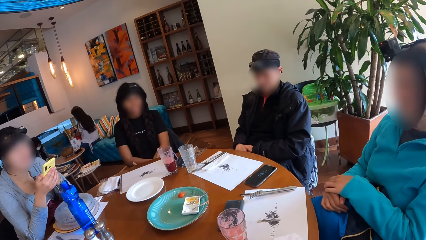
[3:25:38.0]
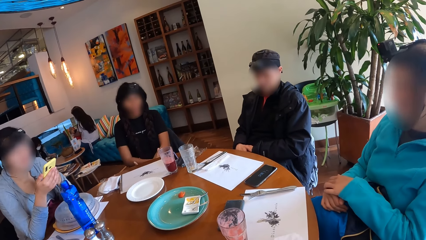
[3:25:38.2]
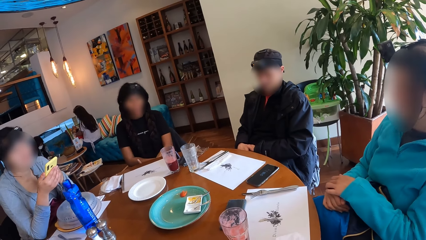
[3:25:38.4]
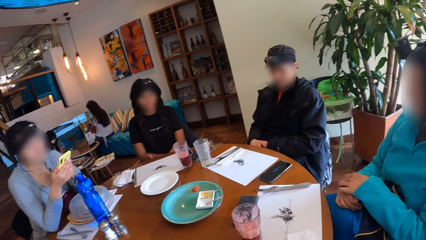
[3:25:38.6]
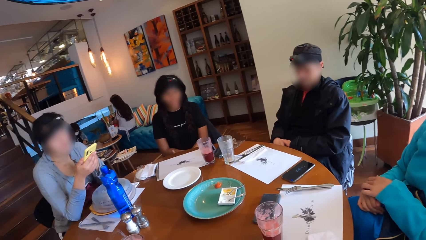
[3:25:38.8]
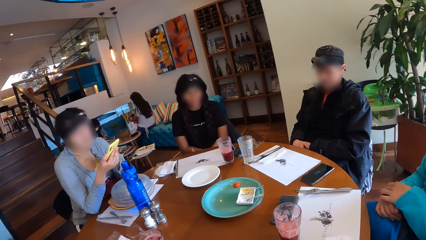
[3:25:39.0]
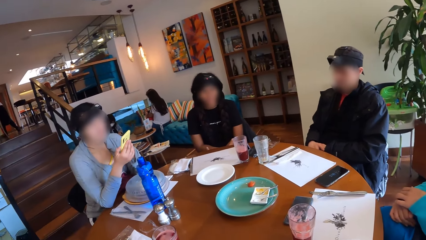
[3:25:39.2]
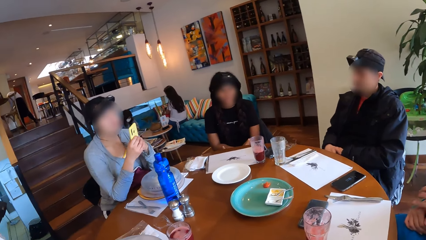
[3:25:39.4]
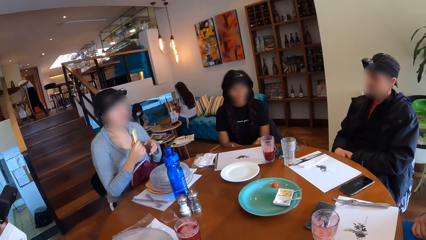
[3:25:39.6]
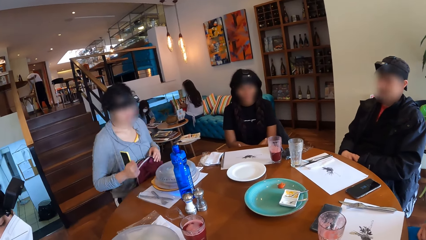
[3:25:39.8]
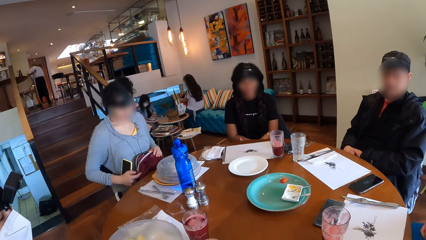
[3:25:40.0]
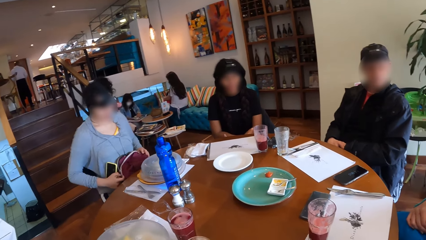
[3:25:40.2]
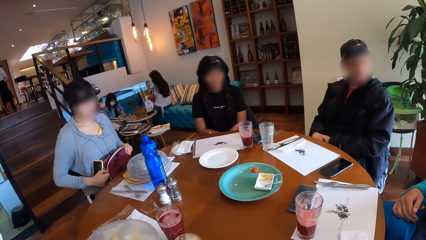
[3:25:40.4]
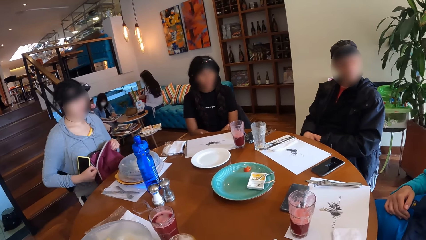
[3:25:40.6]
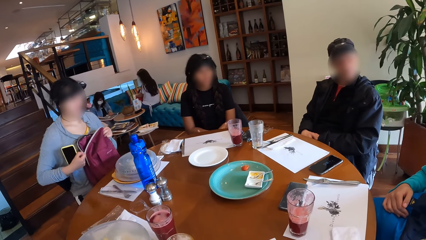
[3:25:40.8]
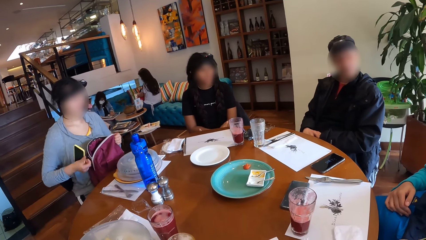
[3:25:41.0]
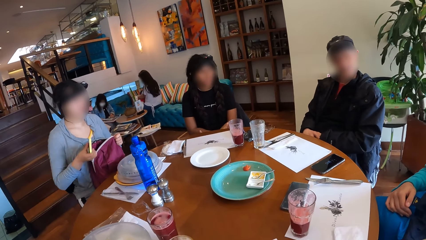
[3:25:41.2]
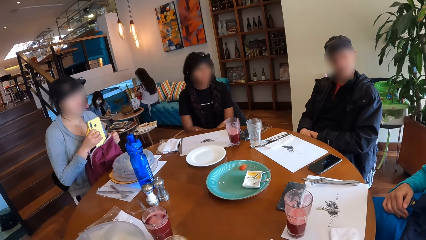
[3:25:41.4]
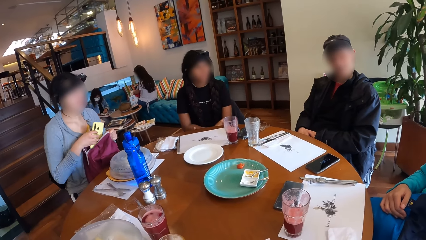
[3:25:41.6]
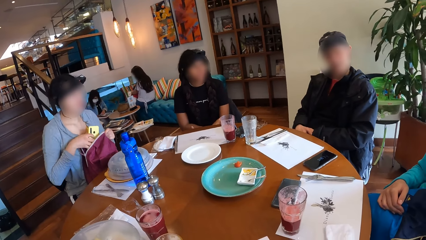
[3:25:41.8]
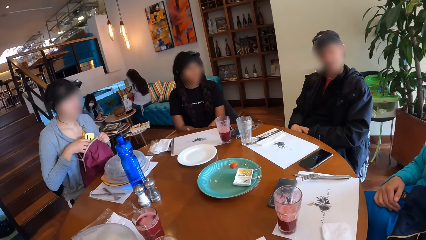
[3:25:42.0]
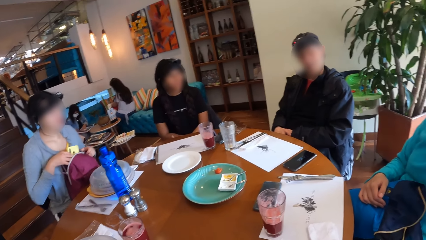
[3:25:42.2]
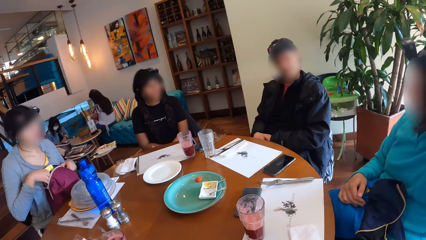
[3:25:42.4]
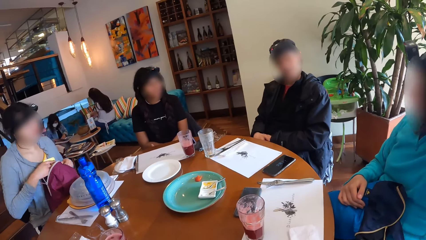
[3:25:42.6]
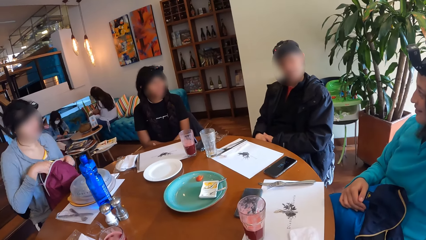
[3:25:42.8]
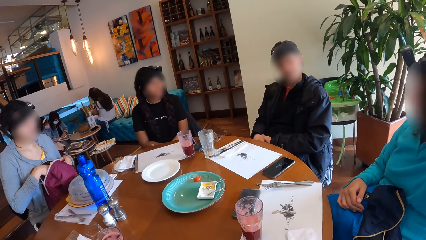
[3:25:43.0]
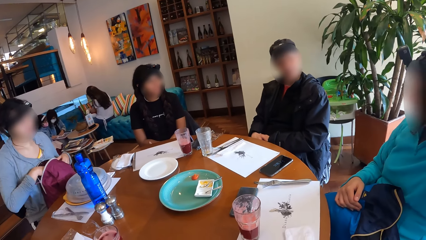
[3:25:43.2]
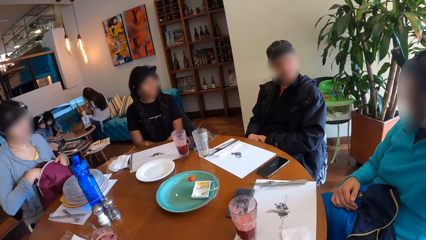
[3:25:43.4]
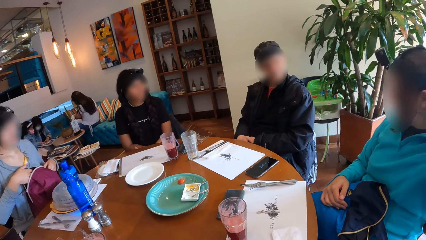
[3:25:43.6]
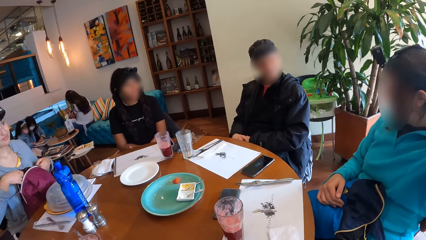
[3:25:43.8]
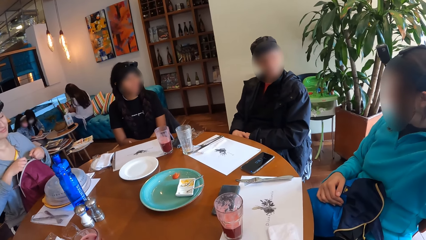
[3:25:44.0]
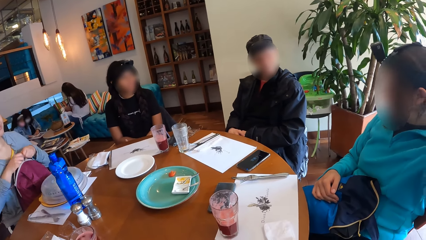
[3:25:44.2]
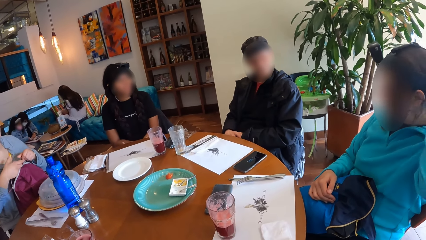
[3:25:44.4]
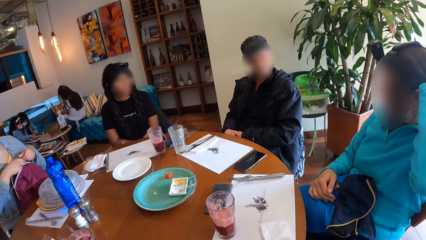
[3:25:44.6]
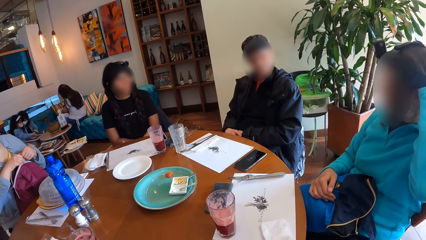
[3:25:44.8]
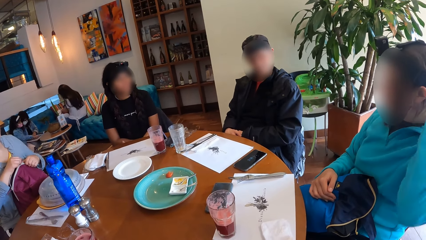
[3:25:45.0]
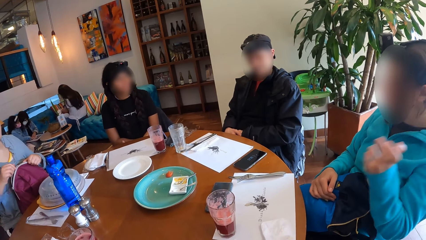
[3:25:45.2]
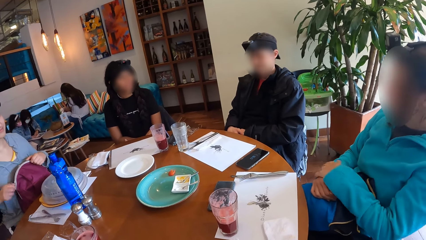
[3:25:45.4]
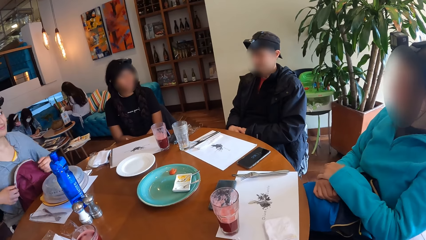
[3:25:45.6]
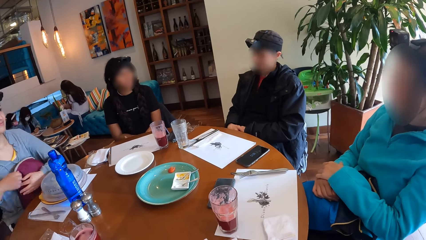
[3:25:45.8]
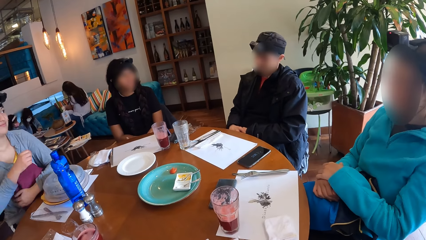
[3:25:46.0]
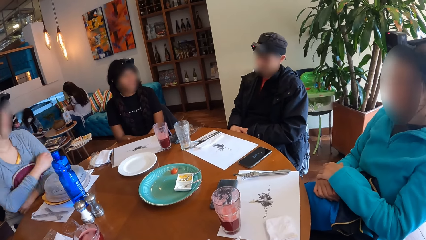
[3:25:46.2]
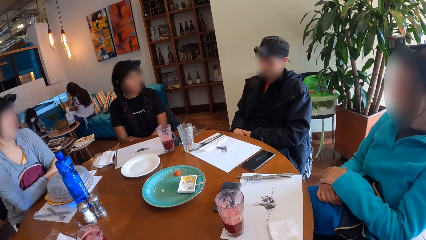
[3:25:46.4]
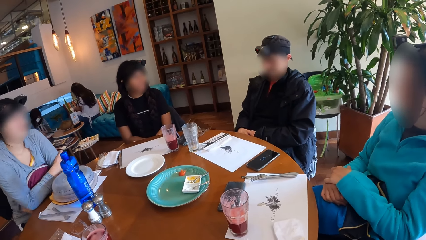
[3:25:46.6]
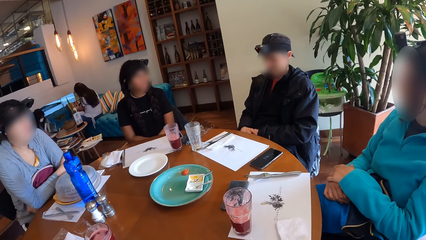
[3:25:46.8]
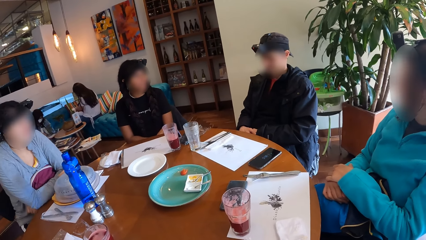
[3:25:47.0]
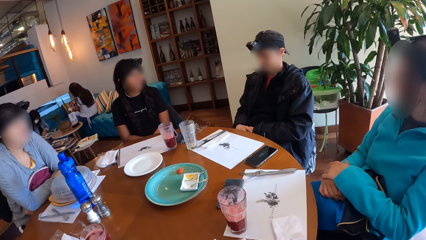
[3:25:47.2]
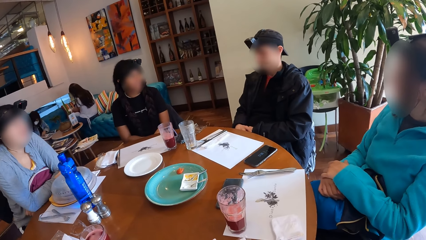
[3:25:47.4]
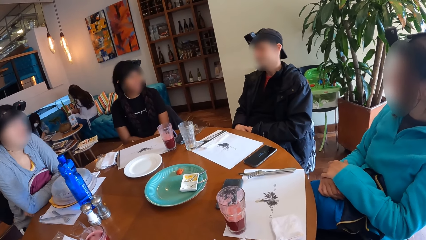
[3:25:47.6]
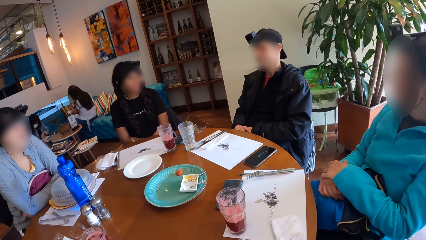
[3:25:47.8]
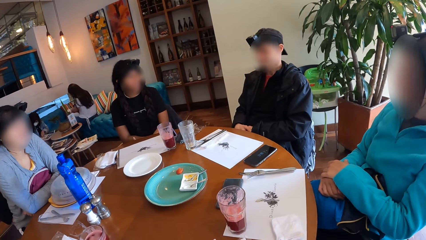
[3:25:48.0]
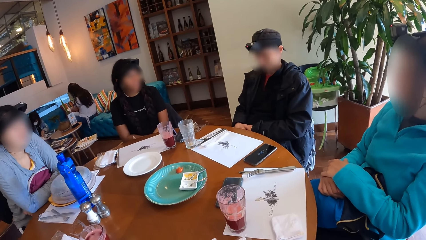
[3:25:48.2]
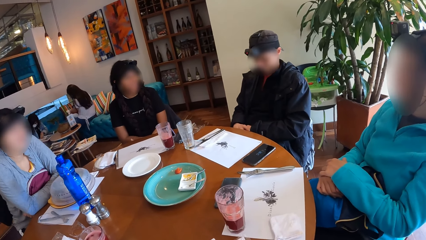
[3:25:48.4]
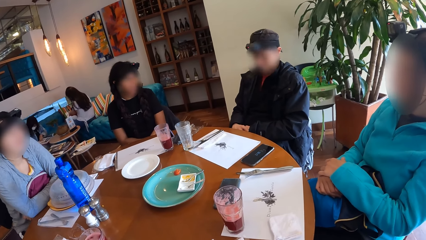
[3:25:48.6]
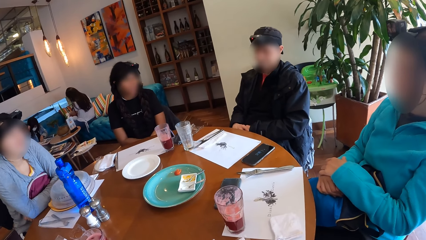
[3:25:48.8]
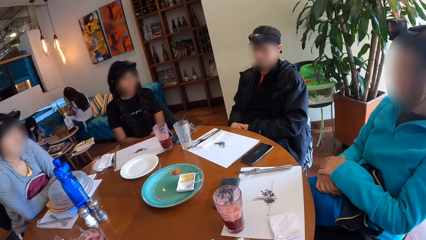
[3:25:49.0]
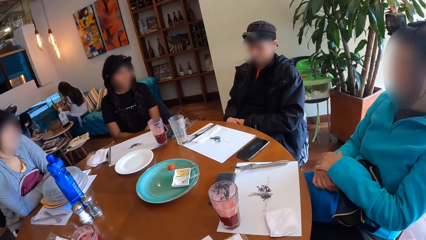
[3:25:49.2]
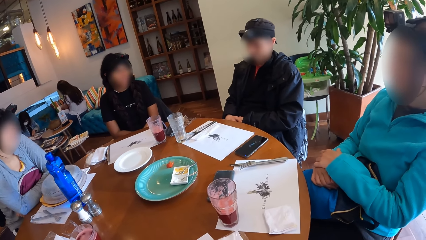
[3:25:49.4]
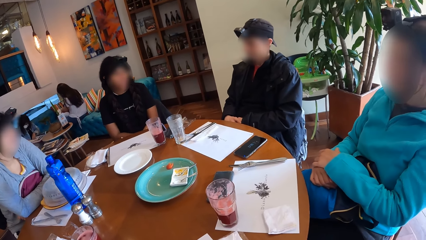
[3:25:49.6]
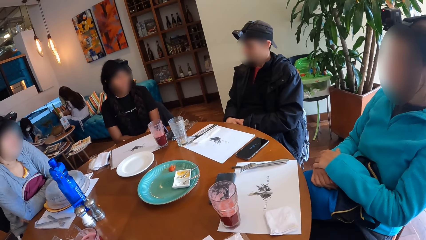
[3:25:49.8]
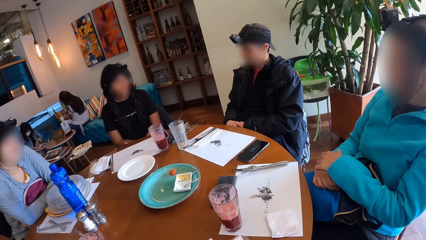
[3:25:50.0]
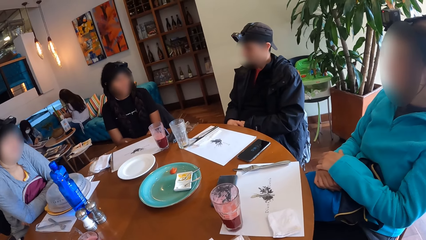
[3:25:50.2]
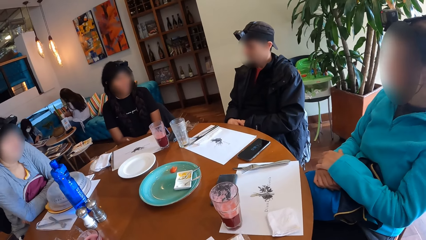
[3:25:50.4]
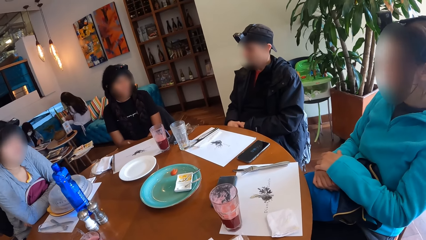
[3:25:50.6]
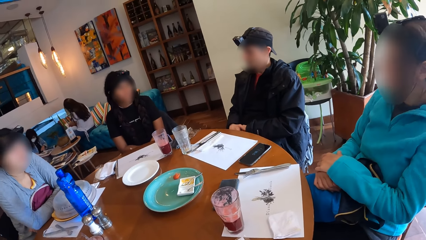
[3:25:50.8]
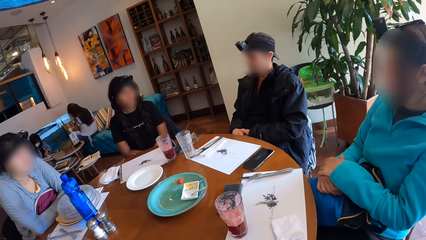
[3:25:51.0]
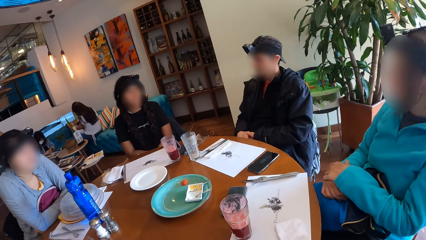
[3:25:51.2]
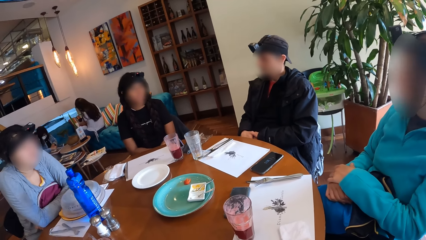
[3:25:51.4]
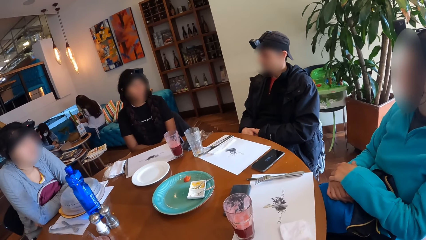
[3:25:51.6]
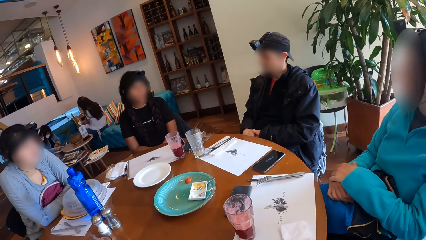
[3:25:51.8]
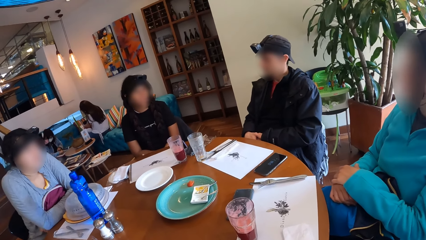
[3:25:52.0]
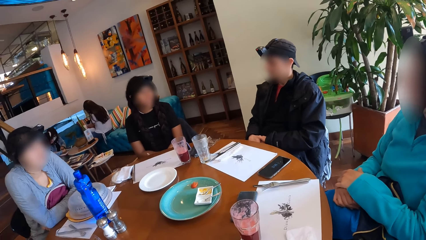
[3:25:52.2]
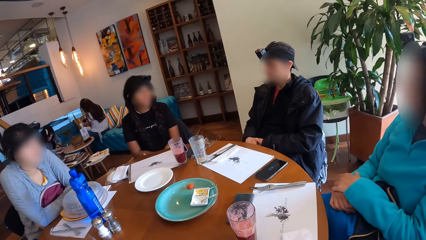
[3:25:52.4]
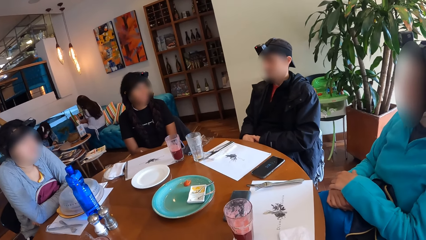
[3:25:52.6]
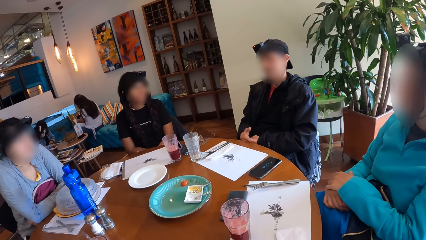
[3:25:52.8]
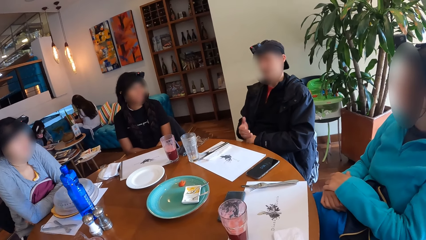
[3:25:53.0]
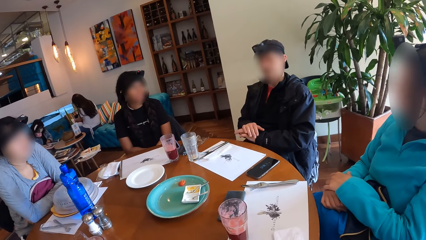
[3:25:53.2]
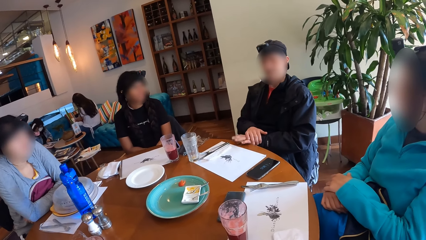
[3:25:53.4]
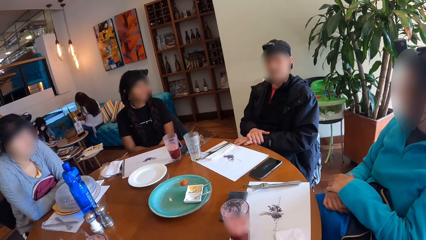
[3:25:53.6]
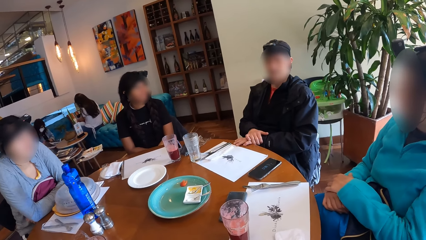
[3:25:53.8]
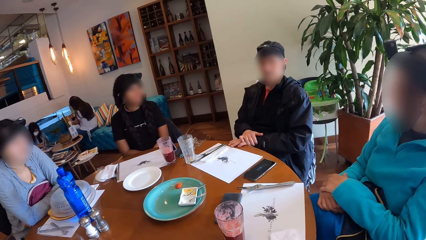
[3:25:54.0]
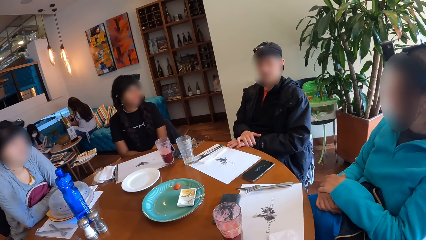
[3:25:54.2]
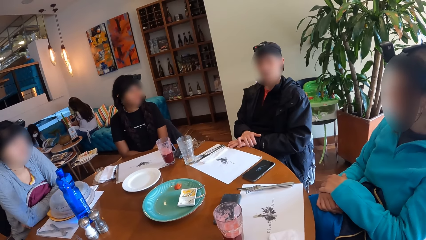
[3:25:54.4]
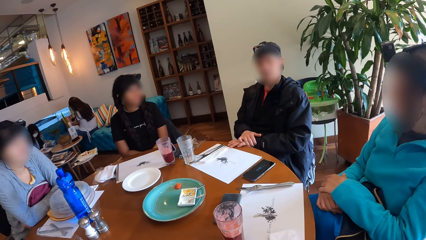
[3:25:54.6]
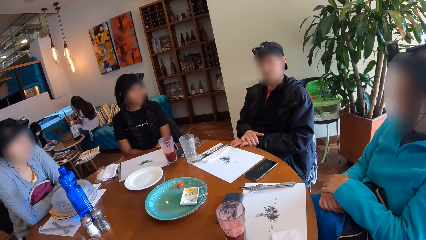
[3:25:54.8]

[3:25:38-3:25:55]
A woman drops the mobile phone into the bag with her right hand and closes the bag.
